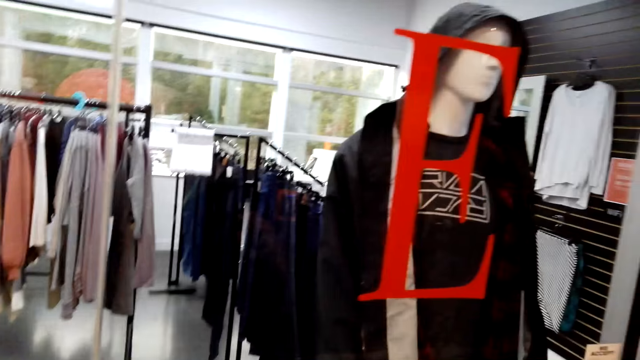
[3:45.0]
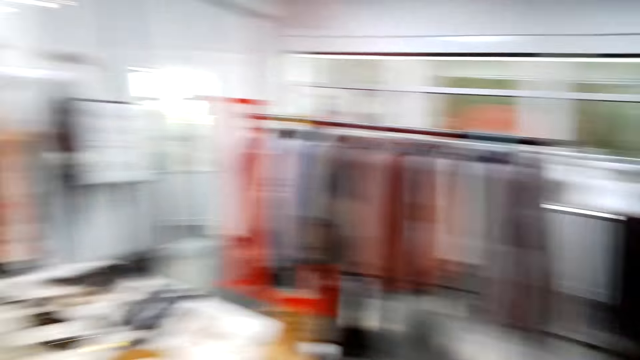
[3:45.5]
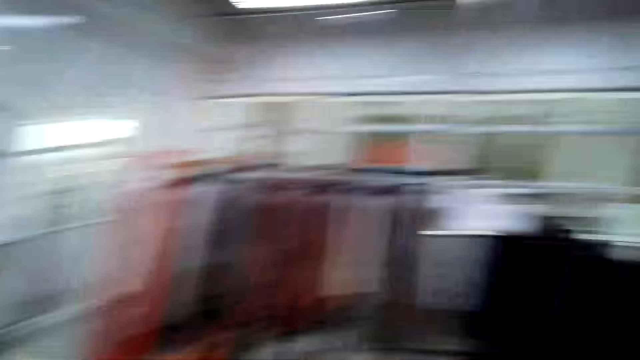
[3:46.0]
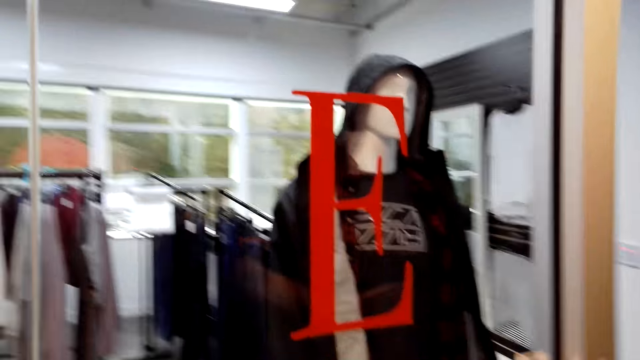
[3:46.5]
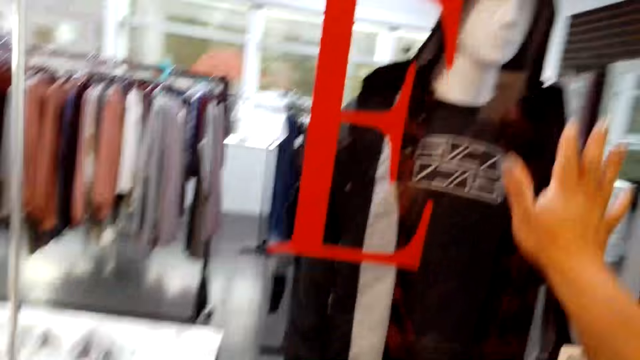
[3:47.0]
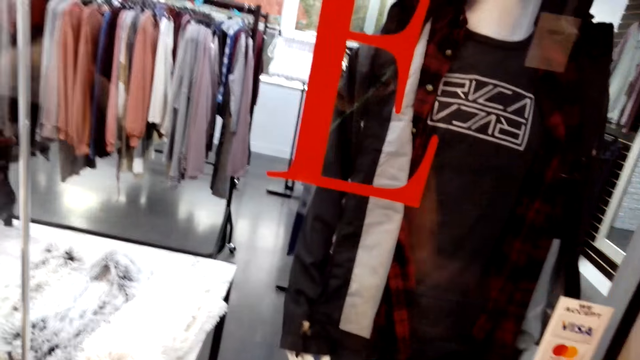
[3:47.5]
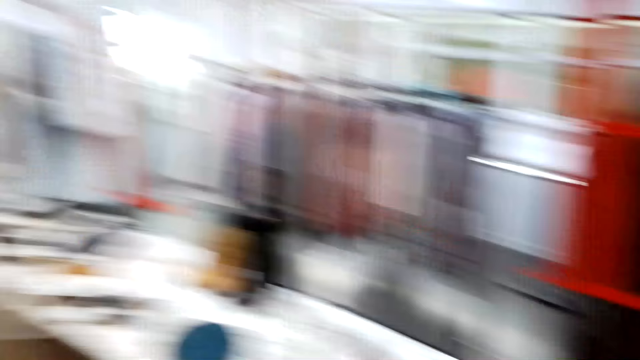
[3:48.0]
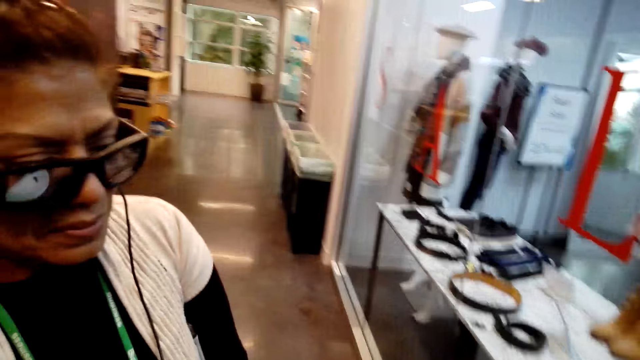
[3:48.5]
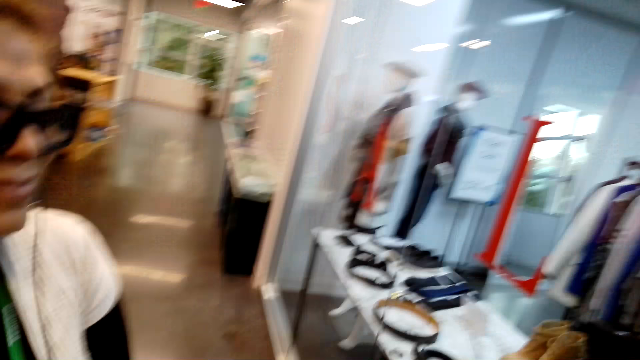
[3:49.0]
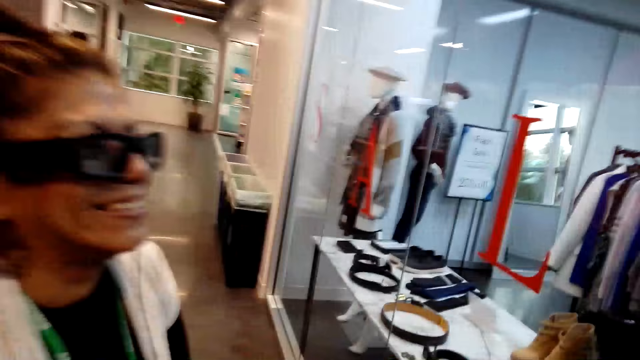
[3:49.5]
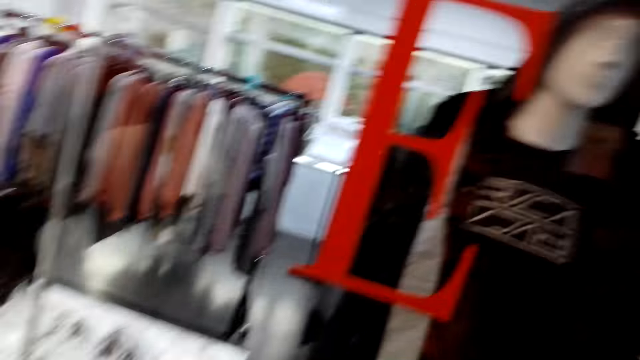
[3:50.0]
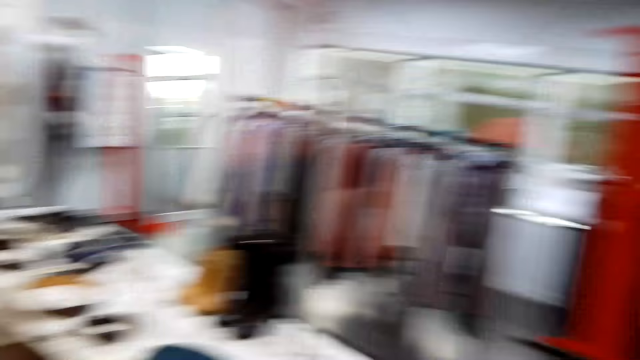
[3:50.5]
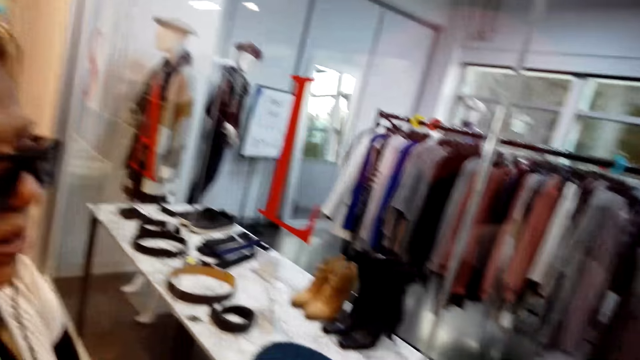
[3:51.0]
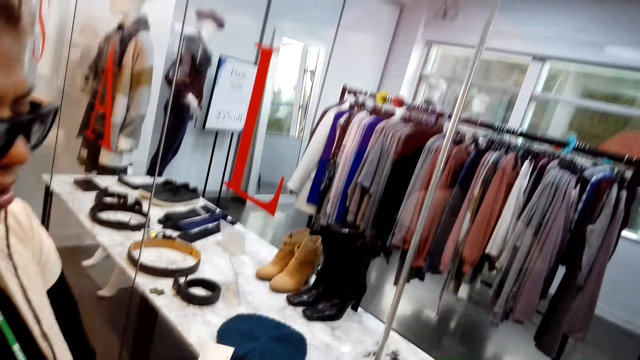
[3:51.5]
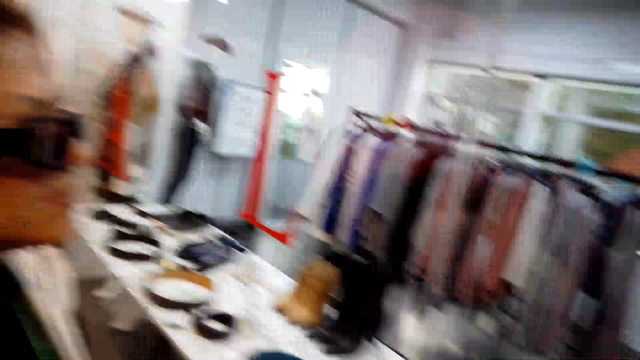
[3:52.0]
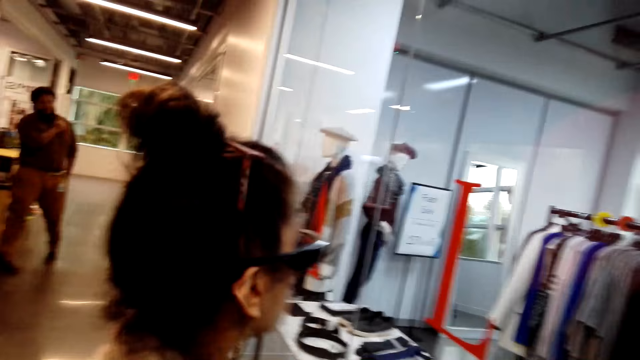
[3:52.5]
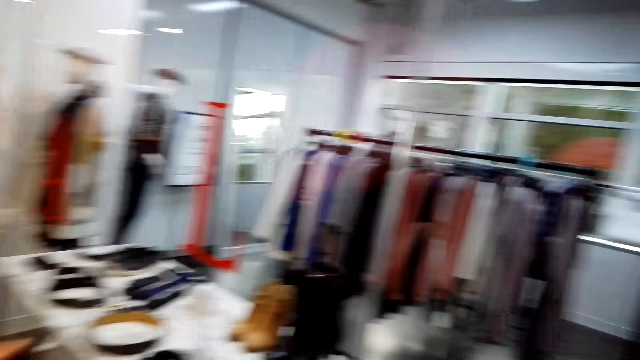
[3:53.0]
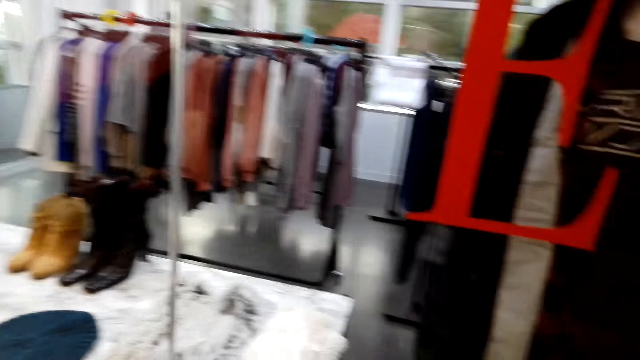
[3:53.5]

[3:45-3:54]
The camera wearer talks with a lady. He holds the glass window. He pulls his hand off the glass window. He looks around the boutique.

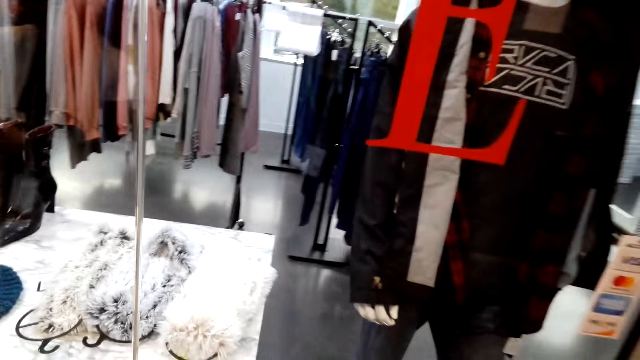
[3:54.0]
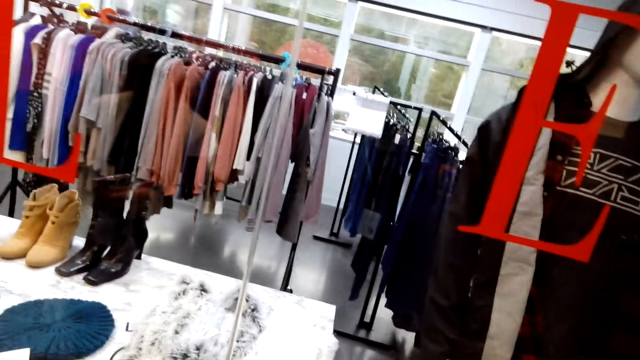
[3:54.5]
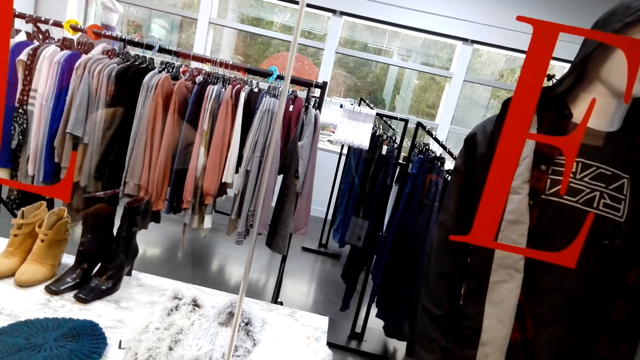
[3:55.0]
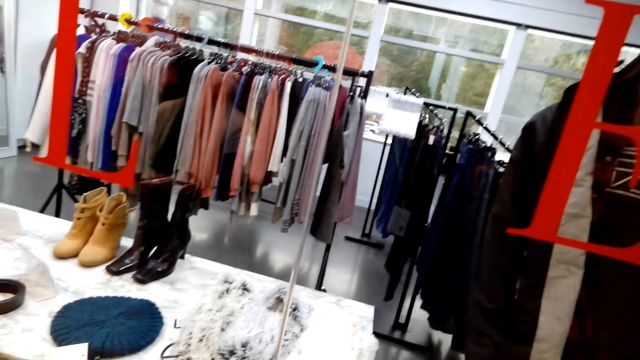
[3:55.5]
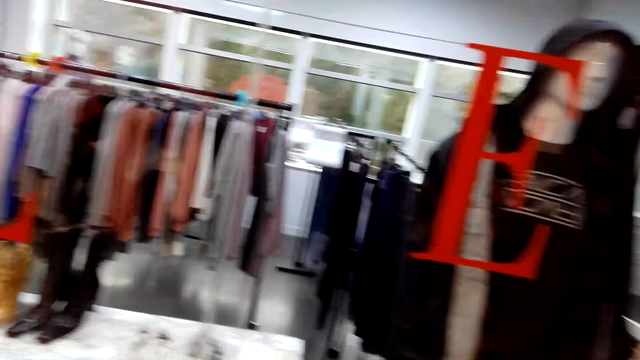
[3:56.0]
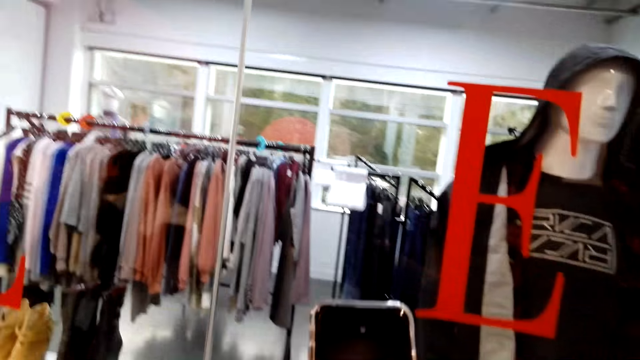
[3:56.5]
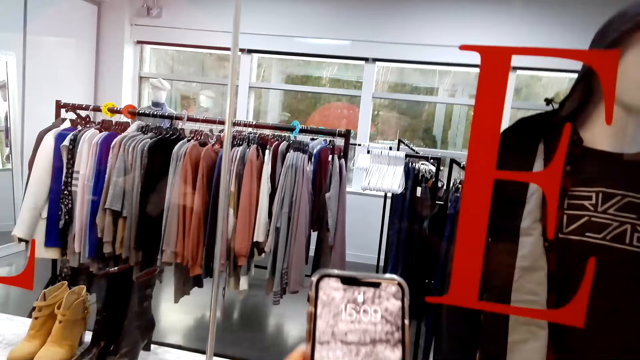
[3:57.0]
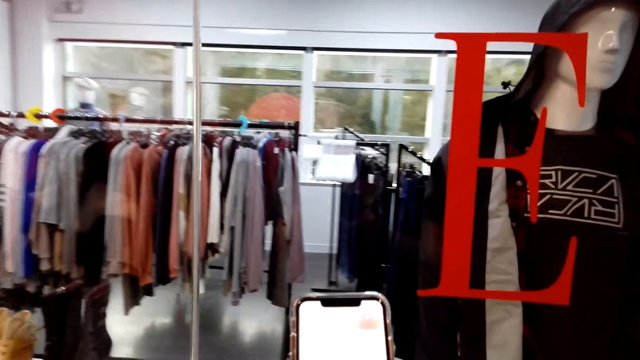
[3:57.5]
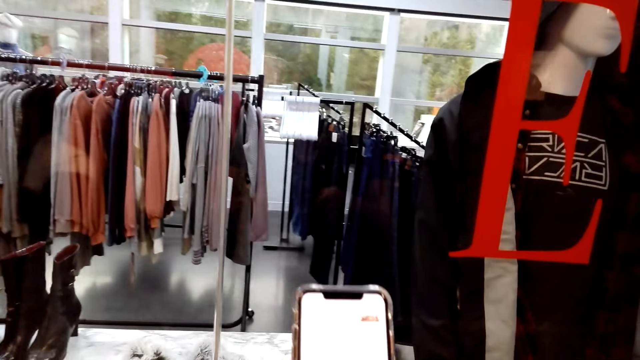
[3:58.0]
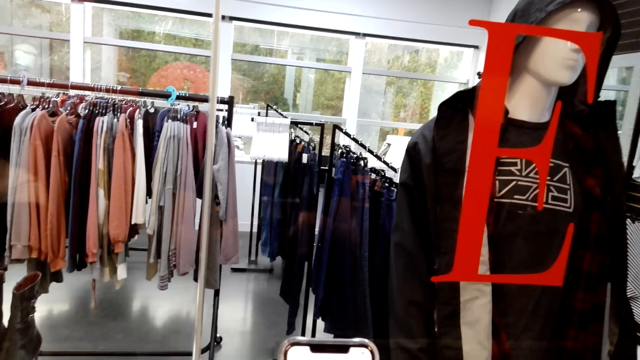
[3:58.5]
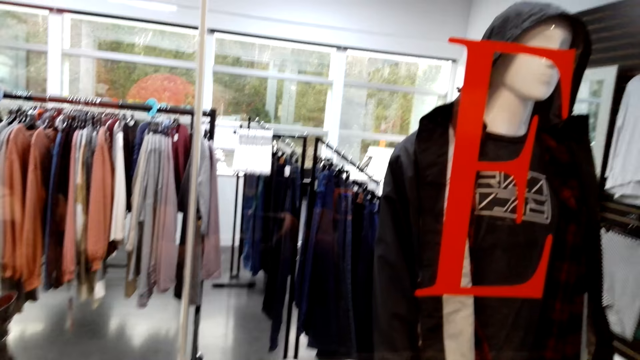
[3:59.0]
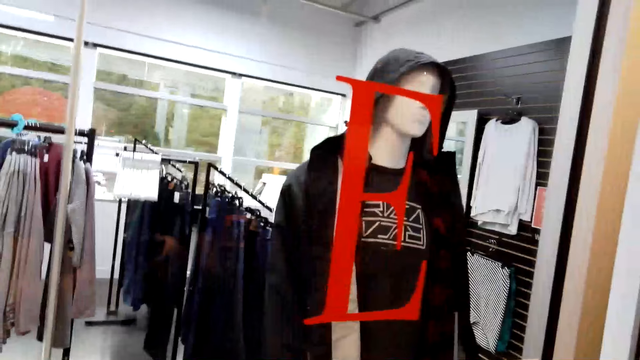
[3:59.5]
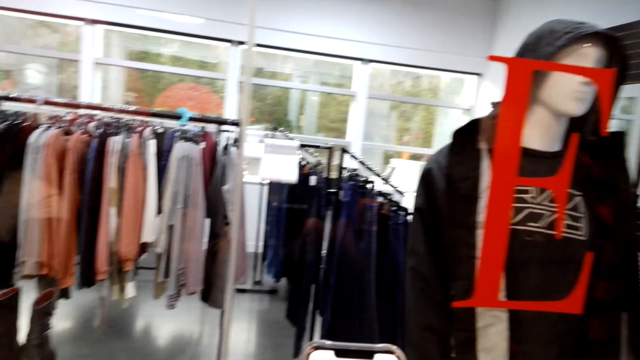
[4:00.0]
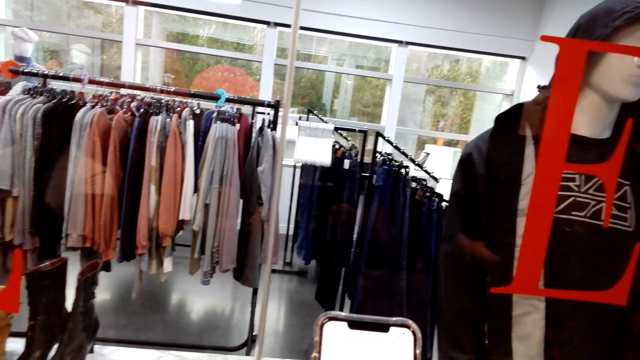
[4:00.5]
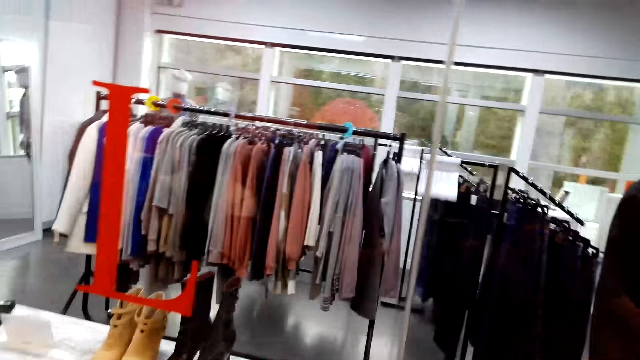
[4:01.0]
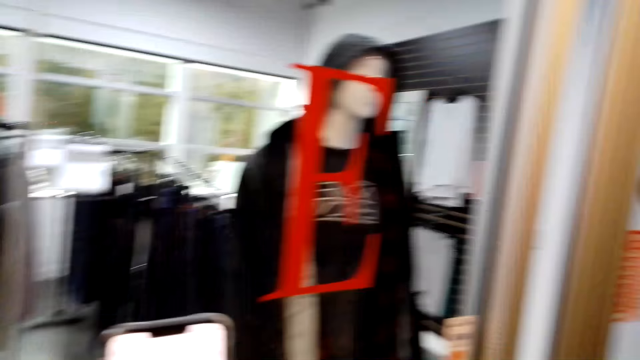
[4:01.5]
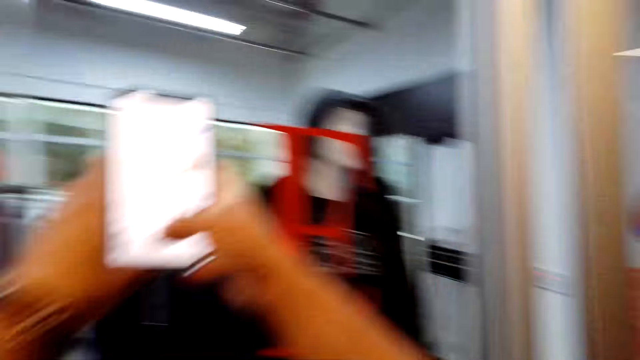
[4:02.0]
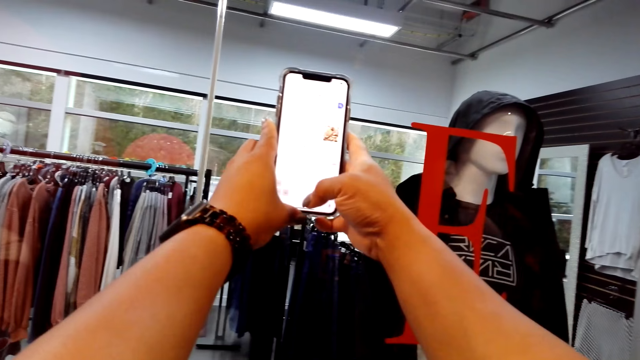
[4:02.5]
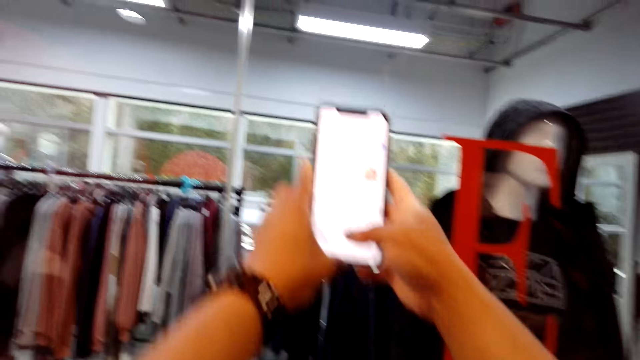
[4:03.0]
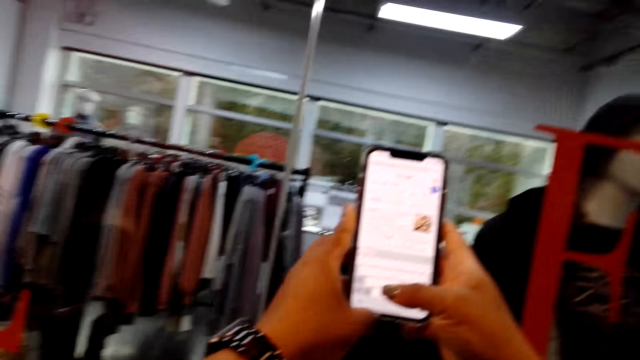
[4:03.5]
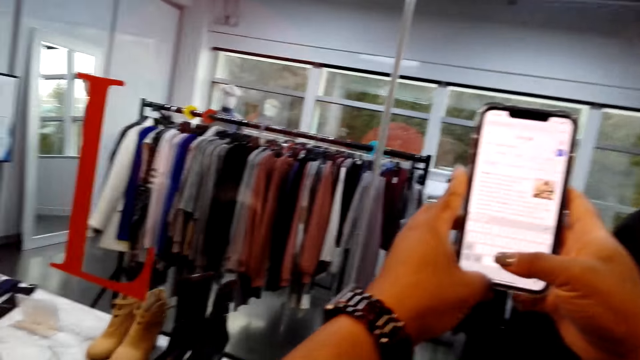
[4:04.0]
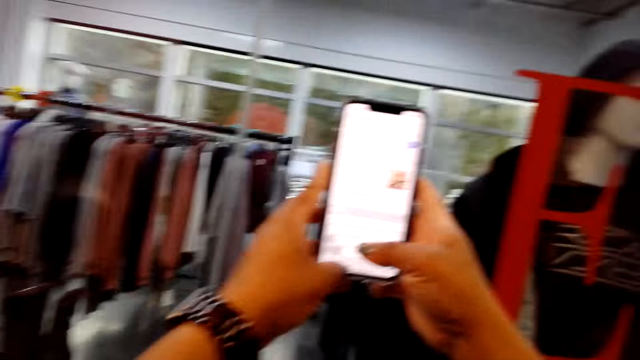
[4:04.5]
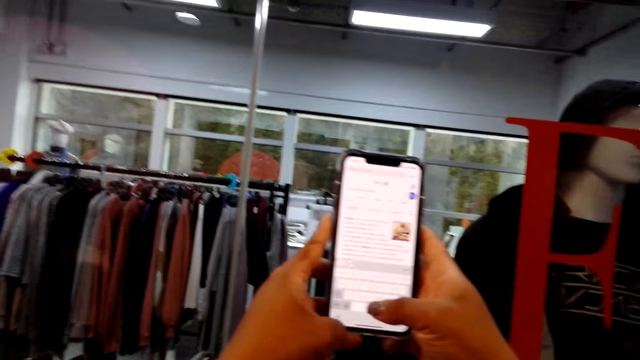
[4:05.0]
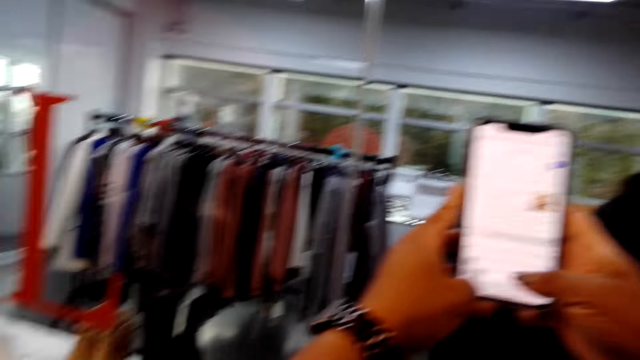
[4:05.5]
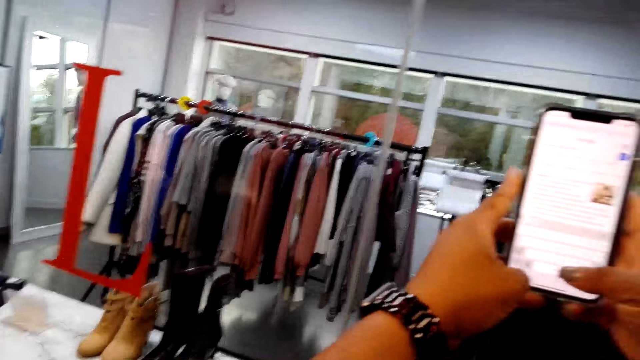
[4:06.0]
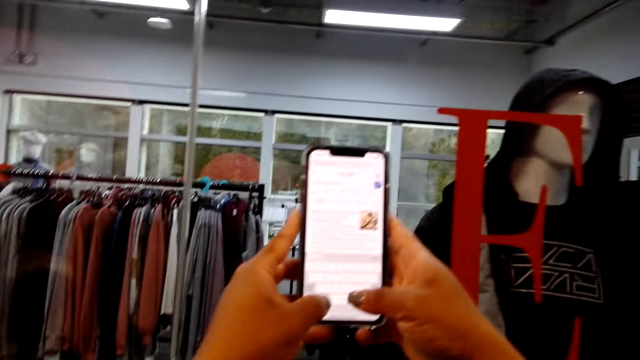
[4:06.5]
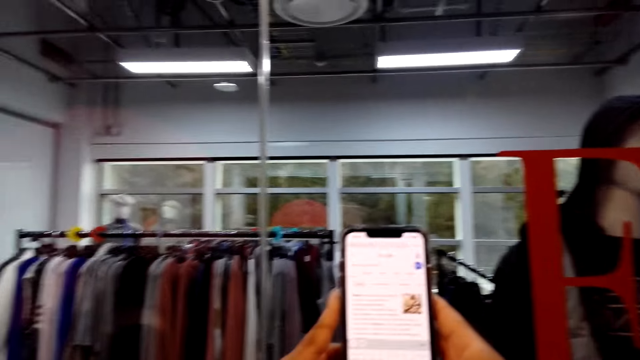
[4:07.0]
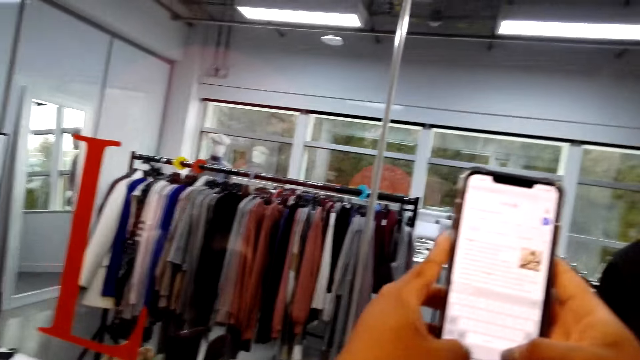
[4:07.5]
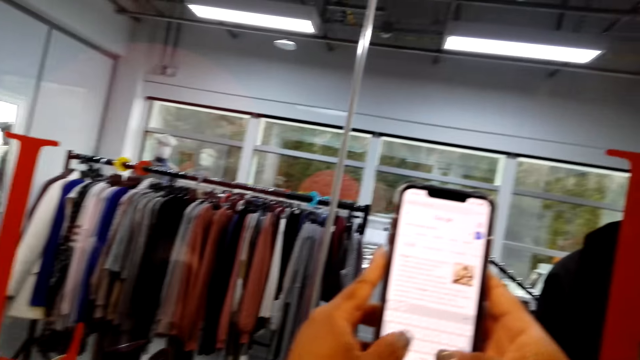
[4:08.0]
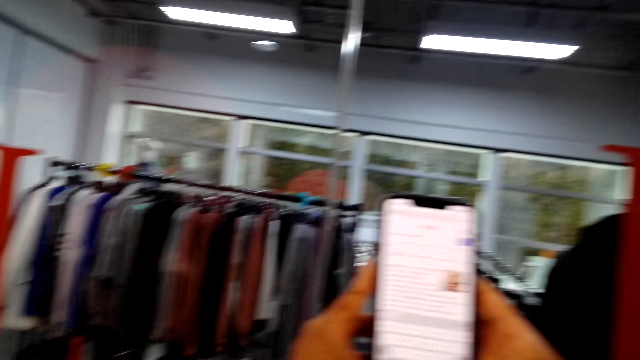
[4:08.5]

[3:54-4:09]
The camera wearer looks around. They hold a phone. They operate the phone. They scroll the phone. They look around. They lift the phone and operate the phone. They scroll the phone.
